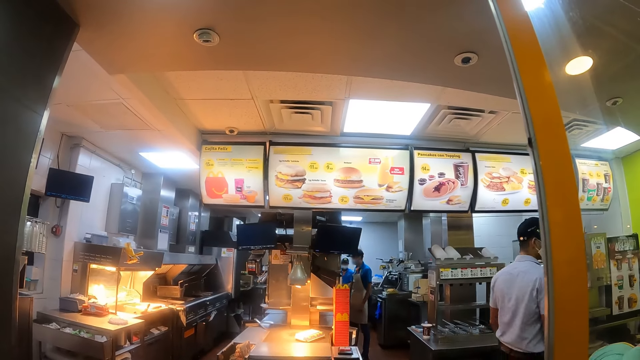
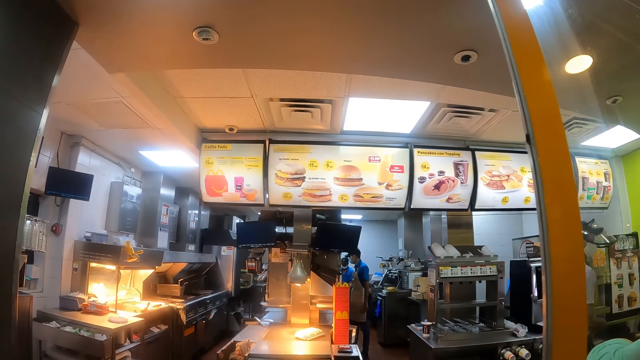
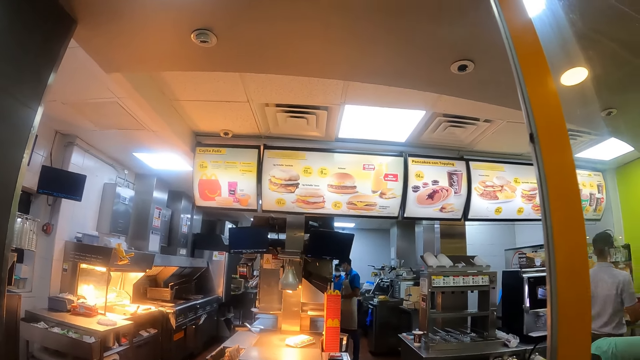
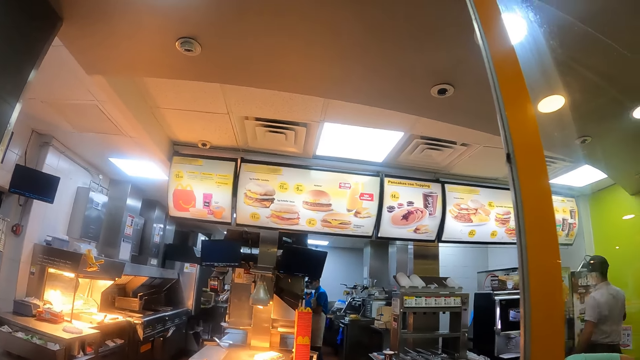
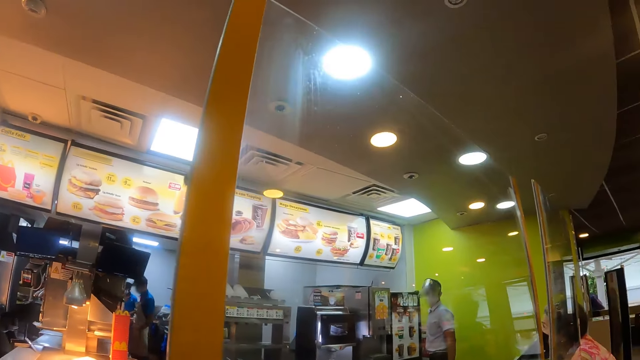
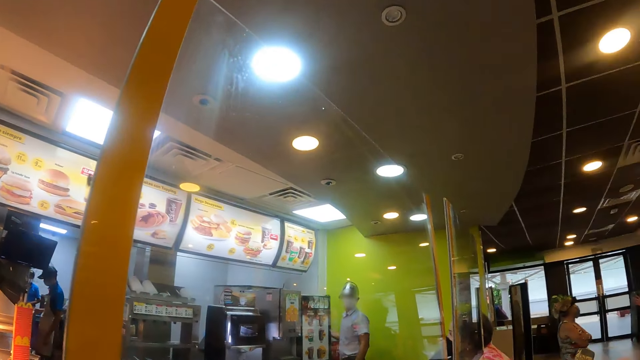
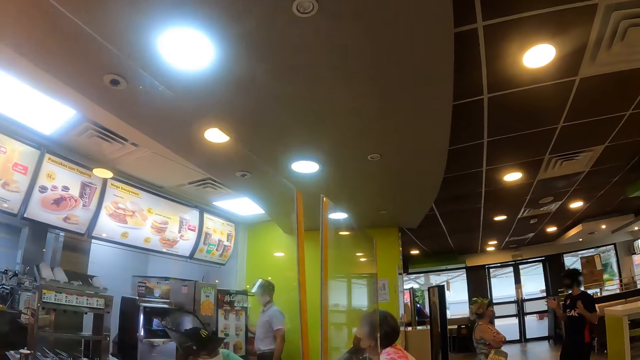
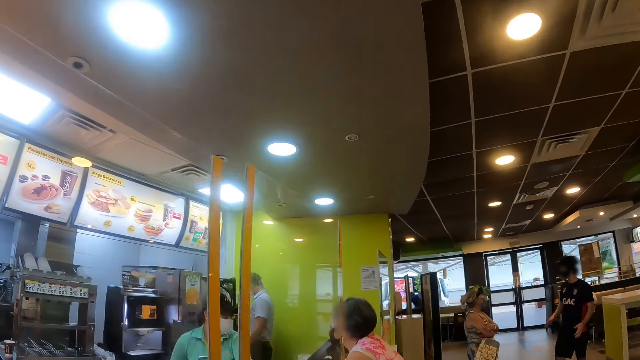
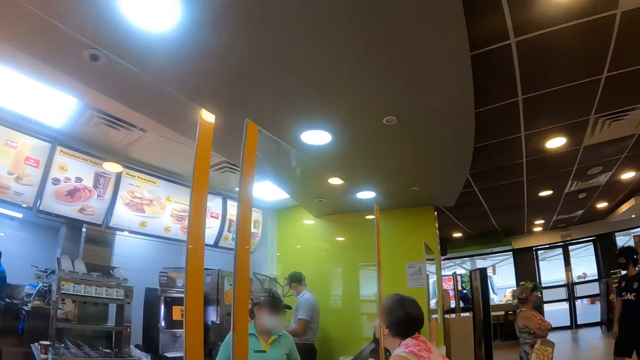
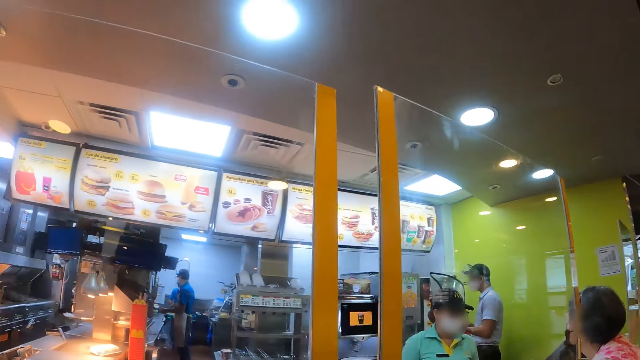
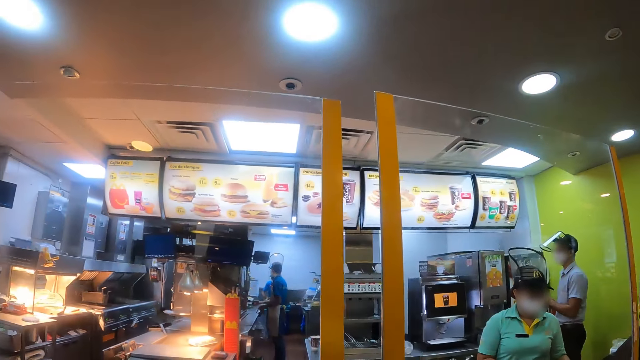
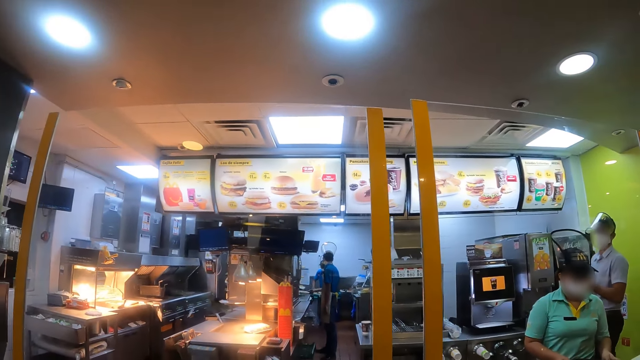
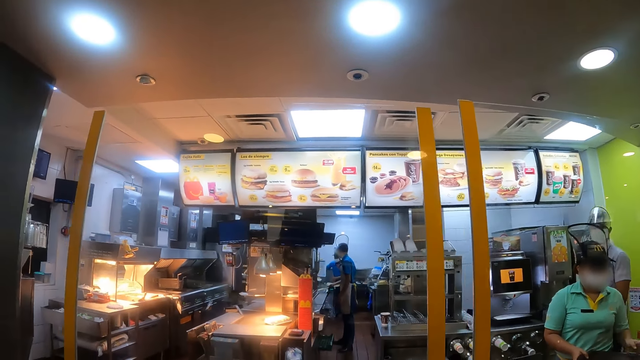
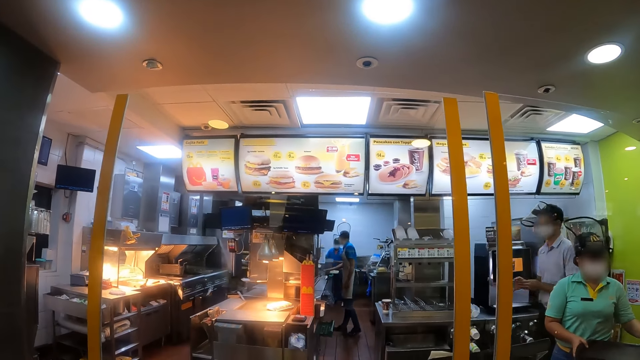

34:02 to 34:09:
The camera wearer looks around.

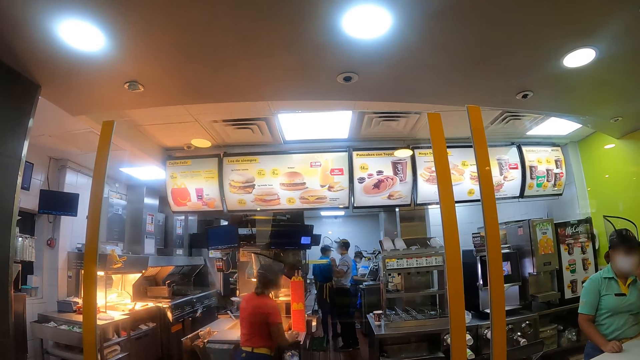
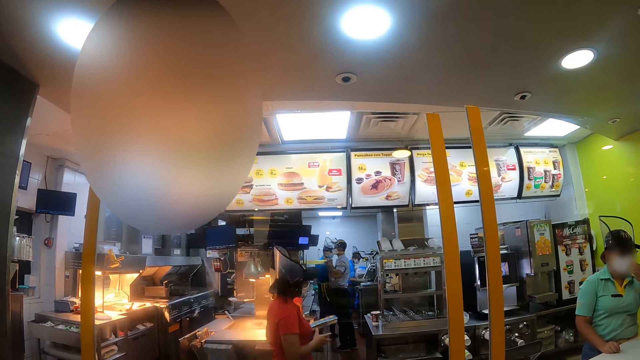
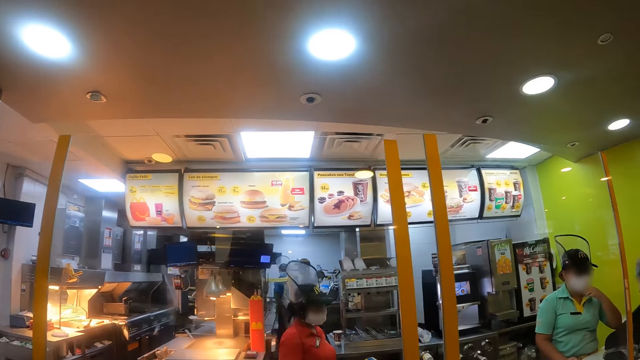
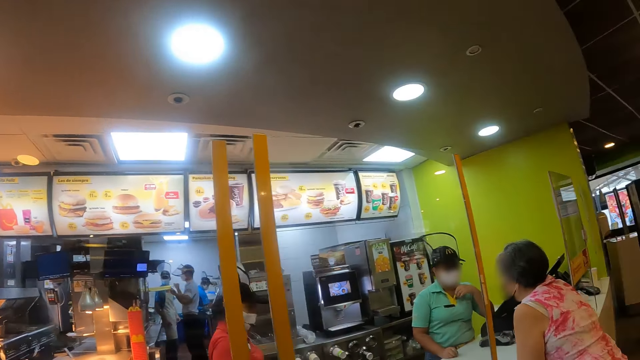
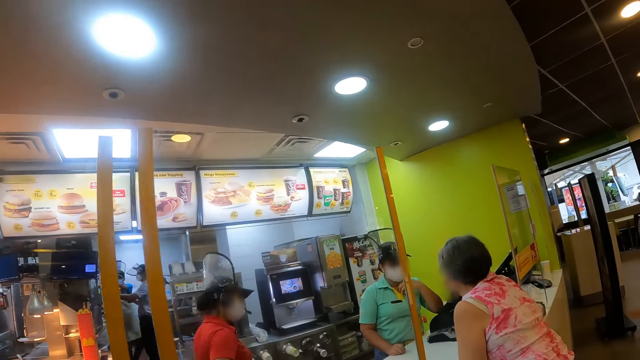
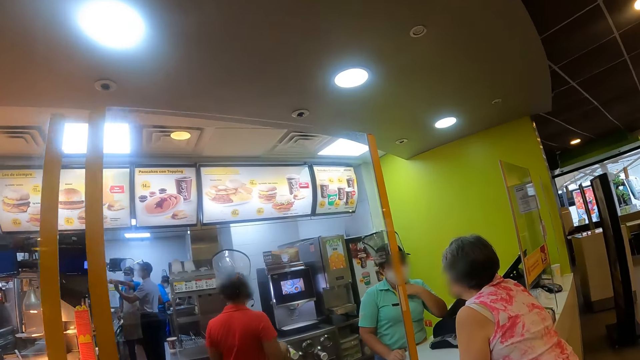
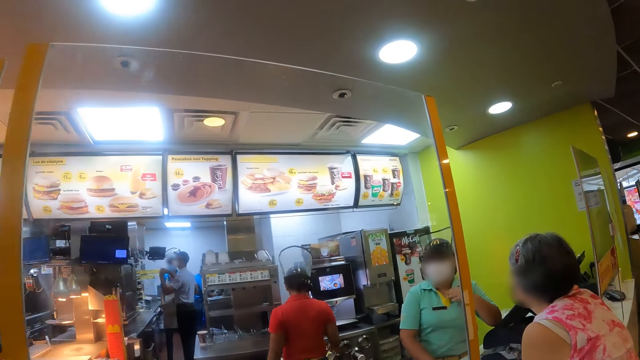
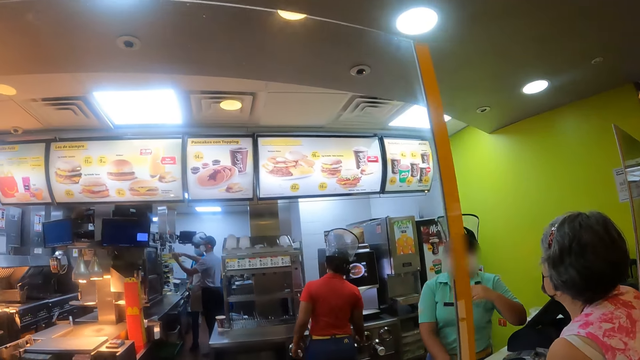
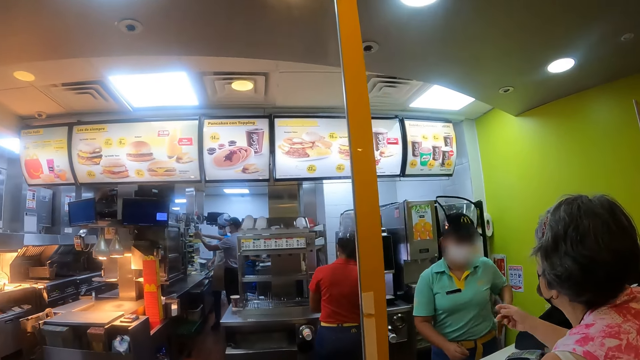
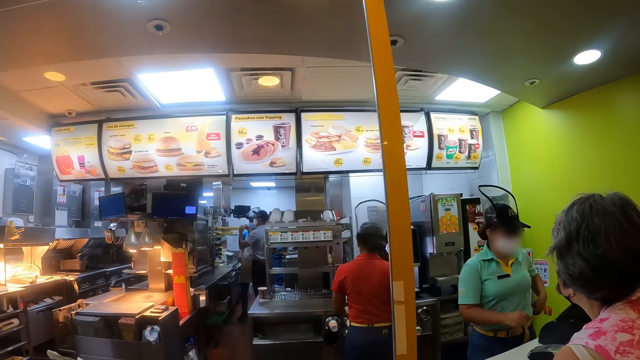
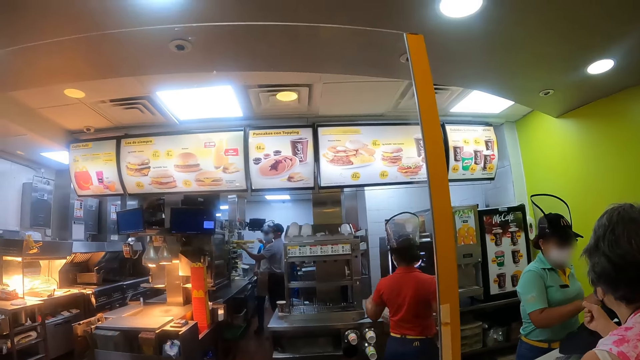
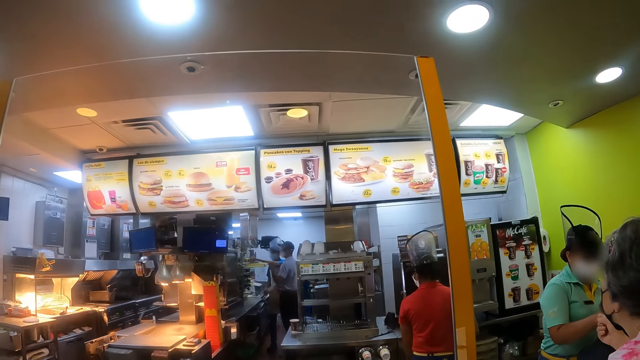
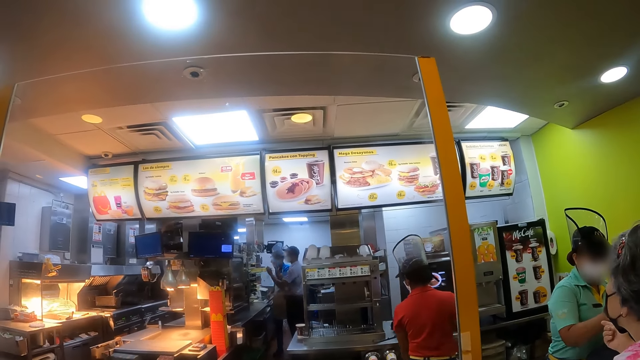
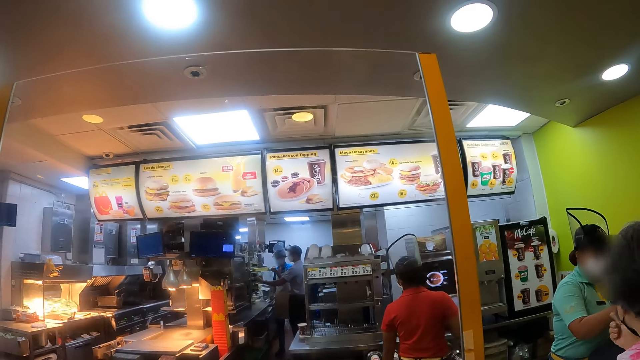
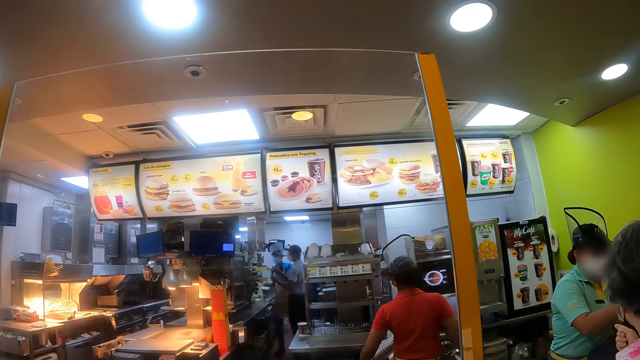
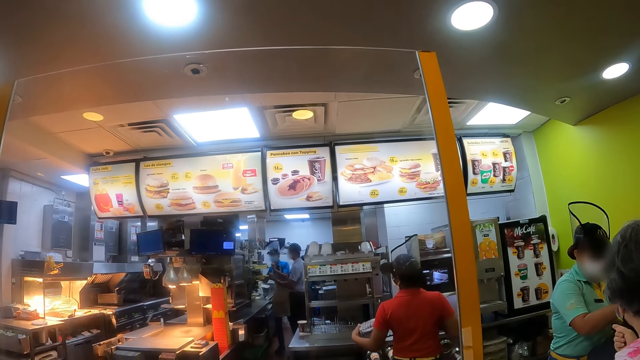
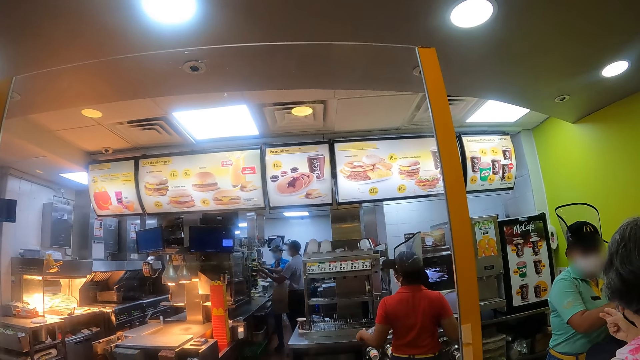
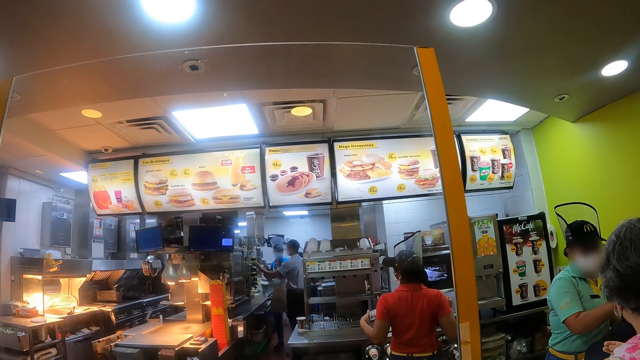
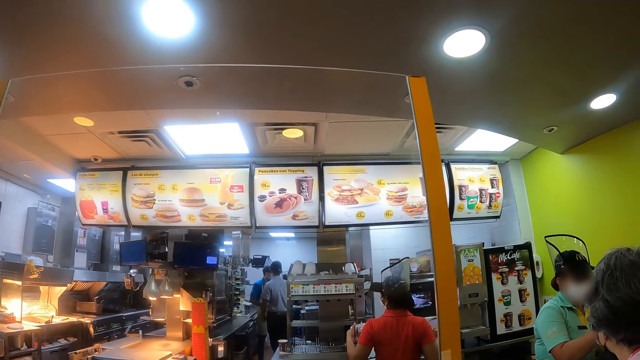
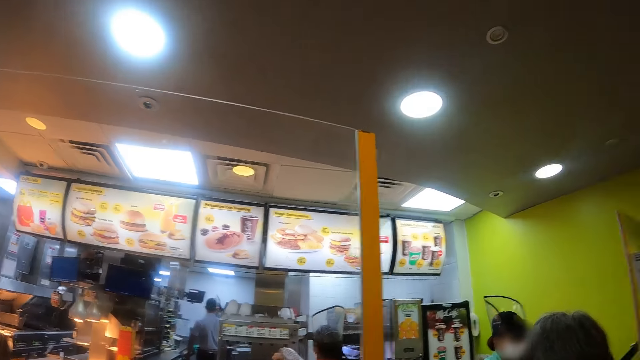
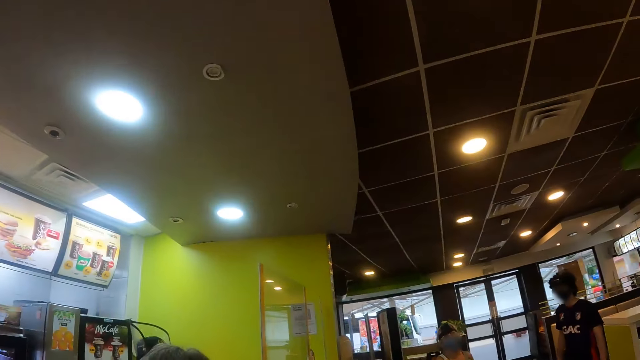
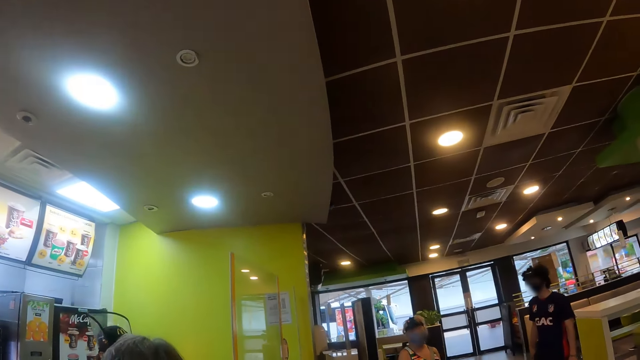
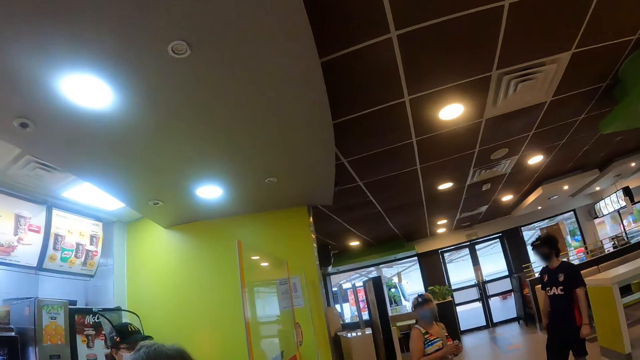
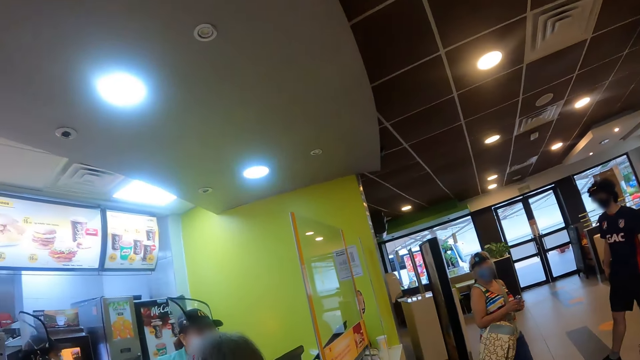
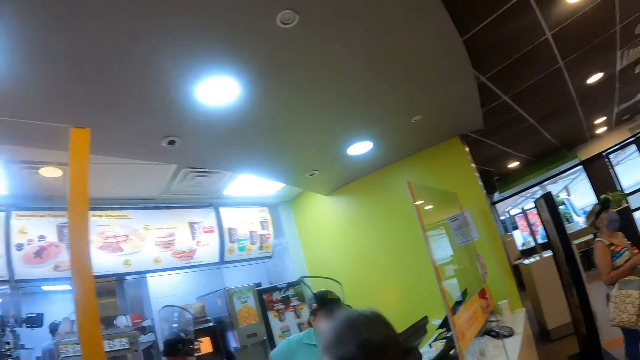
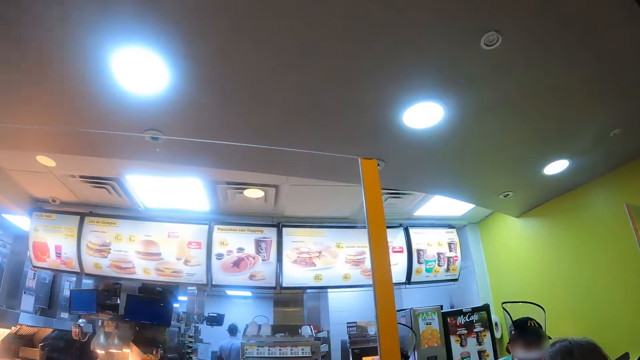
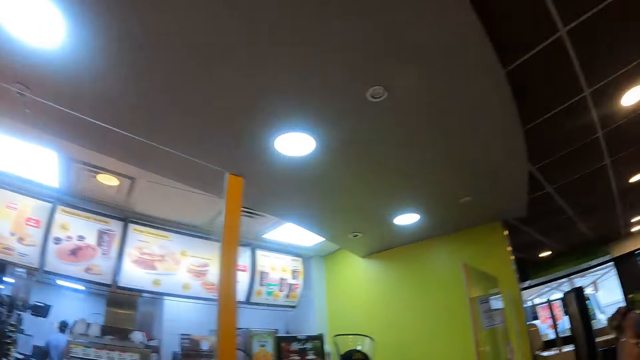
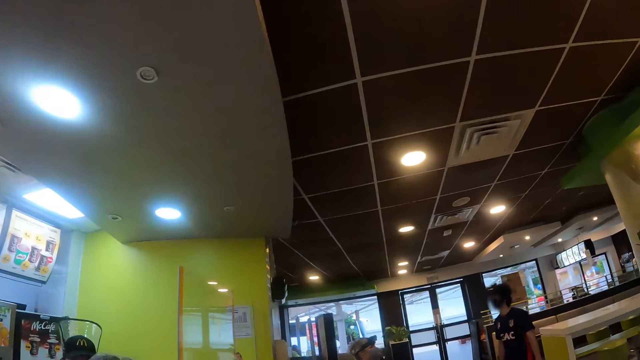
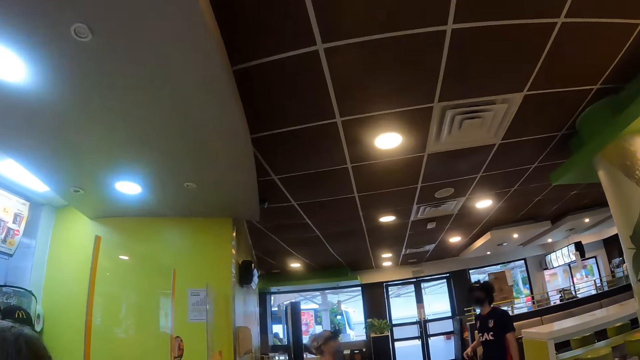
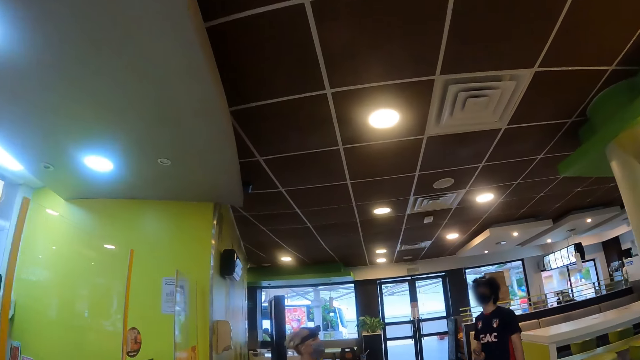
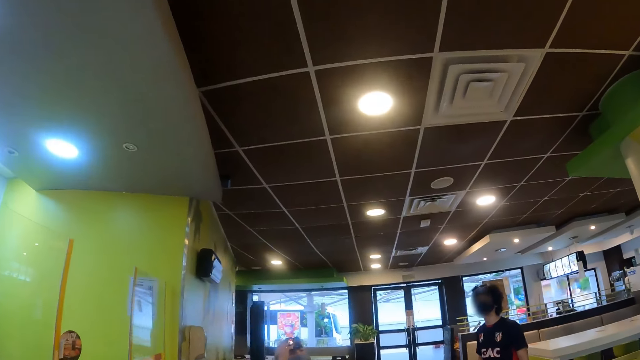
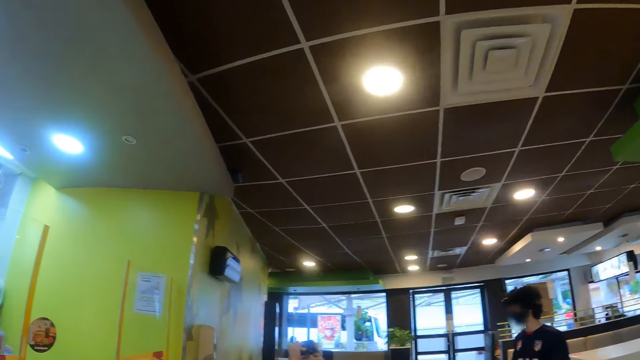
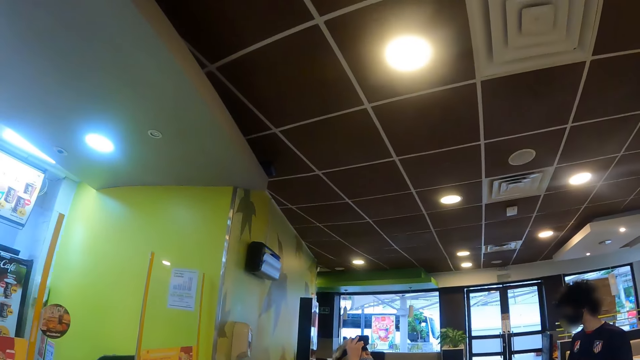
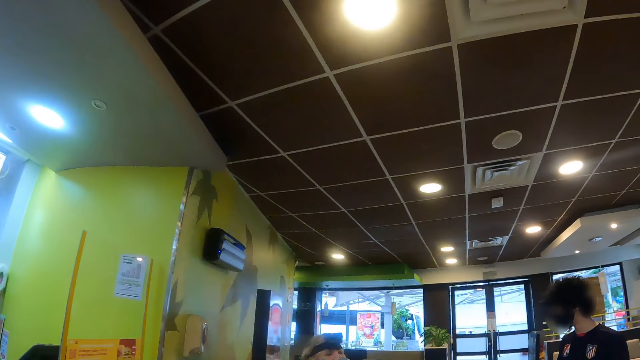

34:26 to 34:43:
The camera wearer walks in the room. They look around. They walk across the room.
